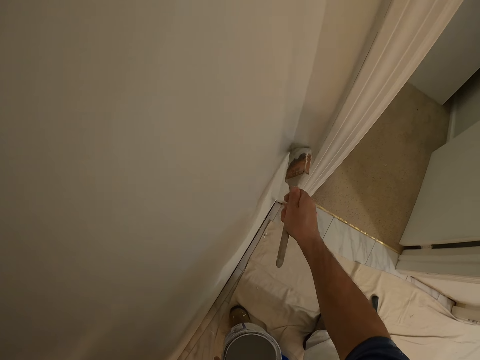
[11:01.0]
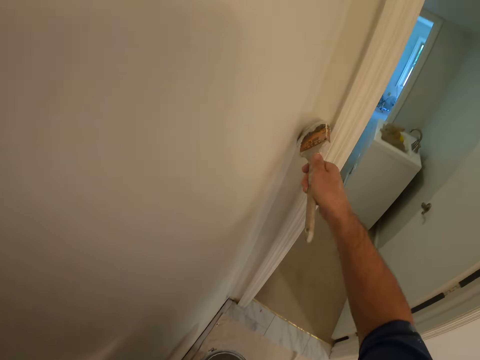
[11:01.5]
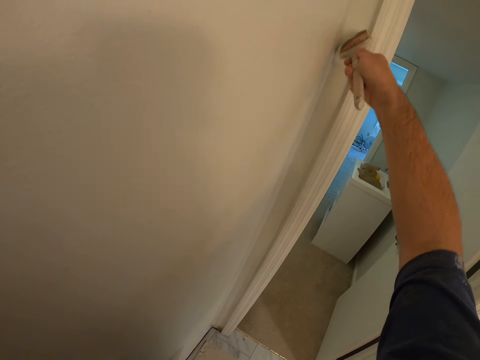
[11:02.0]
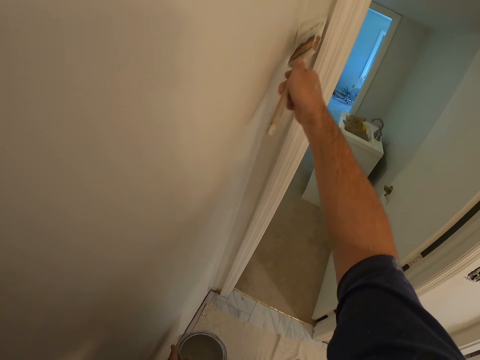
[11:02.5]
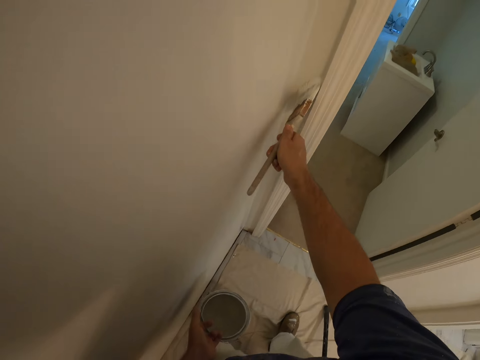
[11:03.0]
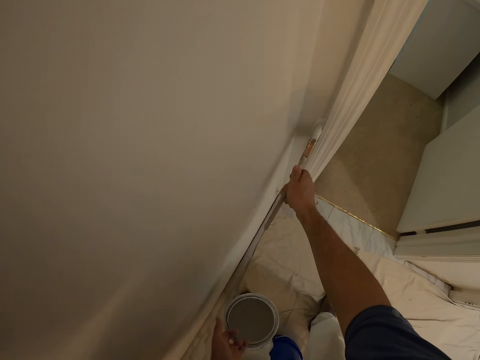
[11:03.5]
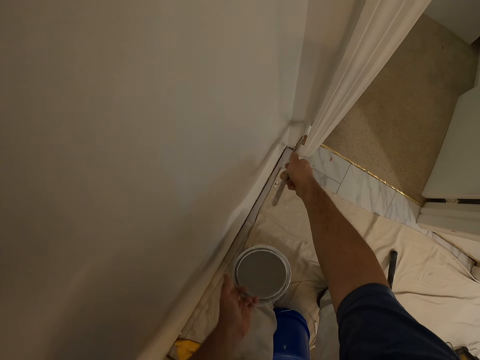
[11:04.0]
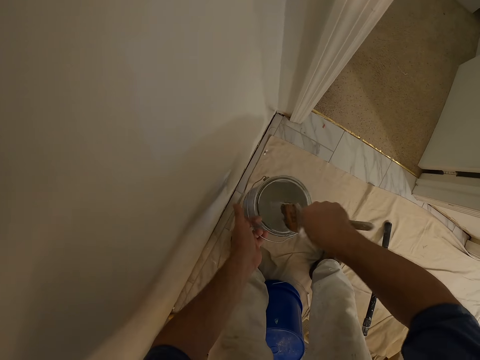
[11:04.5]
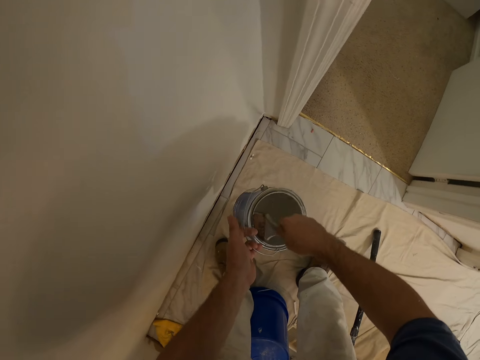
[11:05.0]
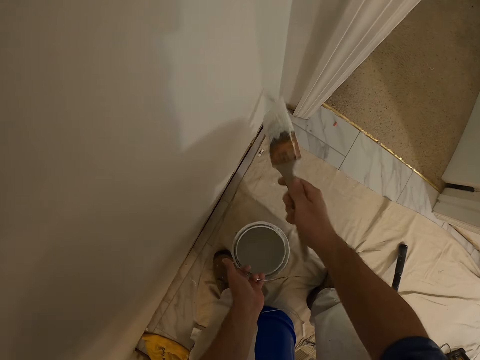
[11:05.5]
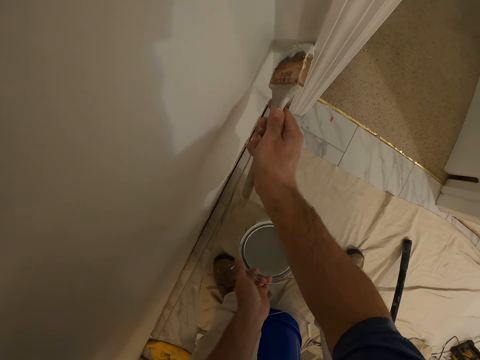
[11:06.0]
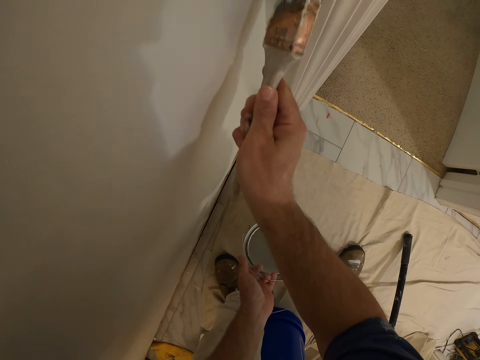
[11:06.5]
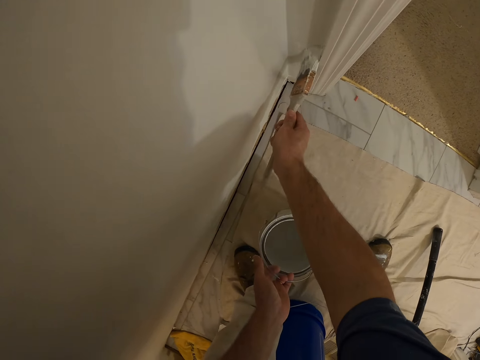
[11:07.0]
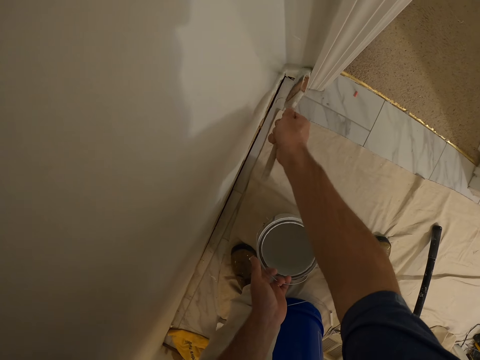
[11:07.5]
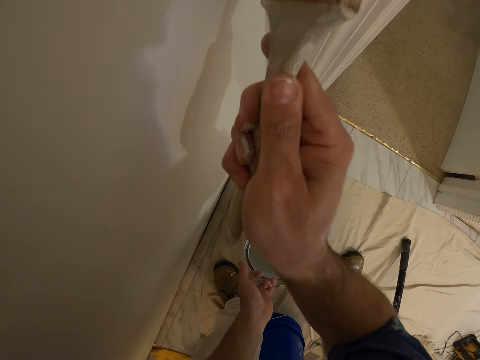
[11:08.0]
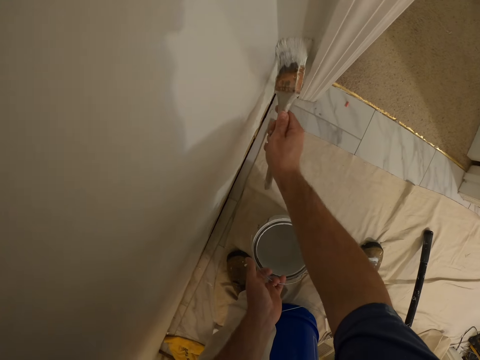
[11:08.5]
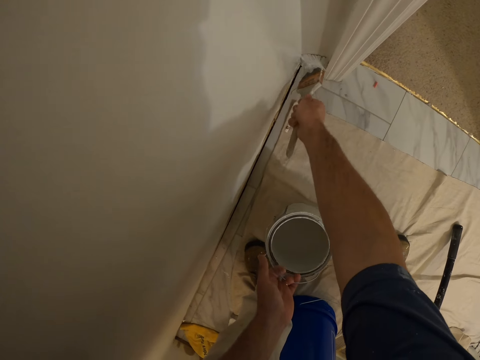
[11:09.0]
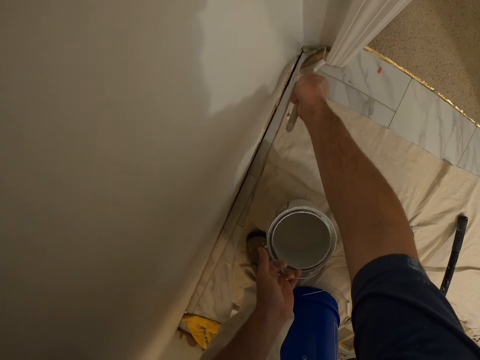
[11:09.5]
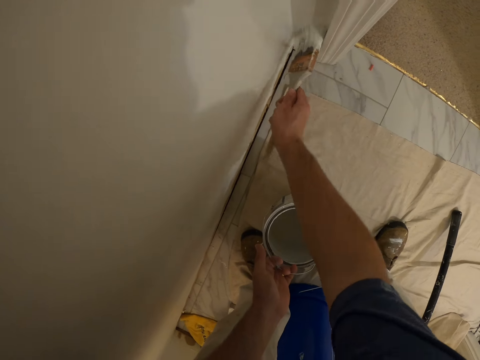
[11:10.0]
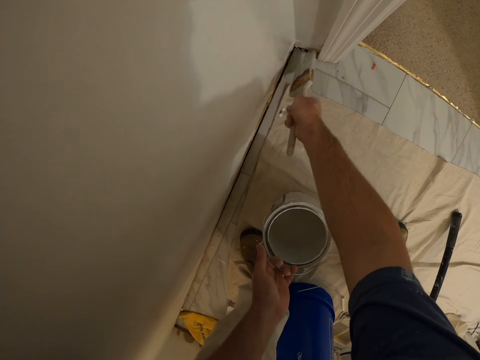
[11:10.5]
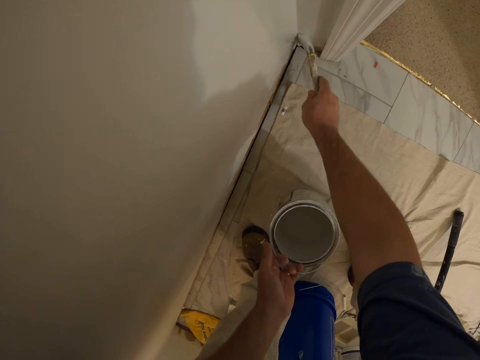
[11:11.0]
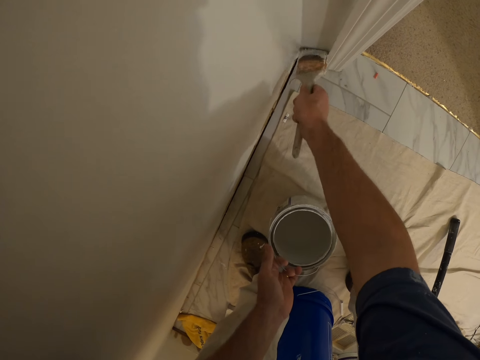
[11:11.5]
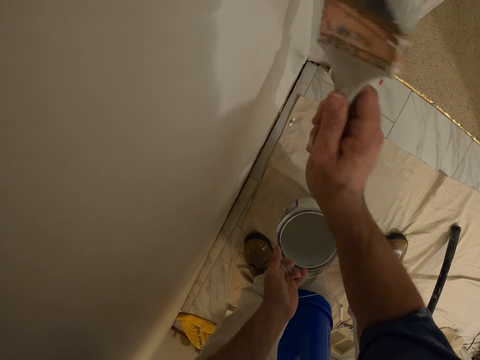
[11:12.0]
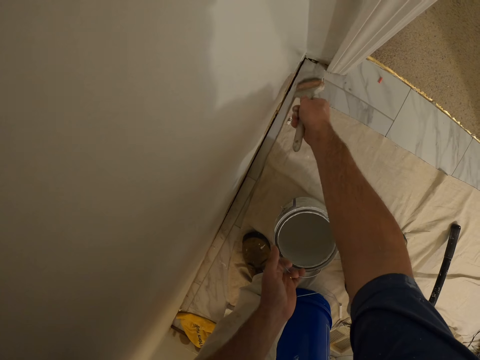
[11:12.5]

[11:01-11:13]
The camera wearer gets more paint from the paint container. They paint the wall with the paint brush.

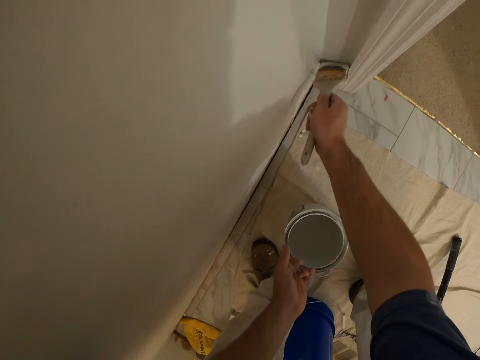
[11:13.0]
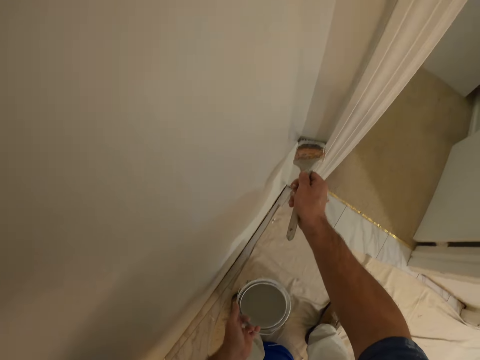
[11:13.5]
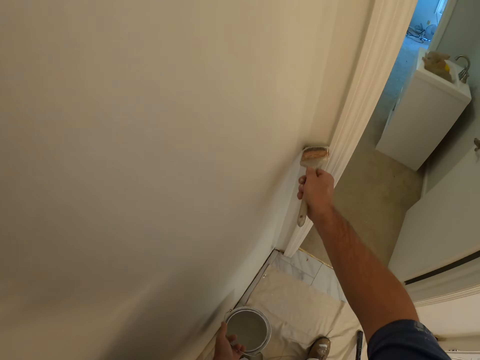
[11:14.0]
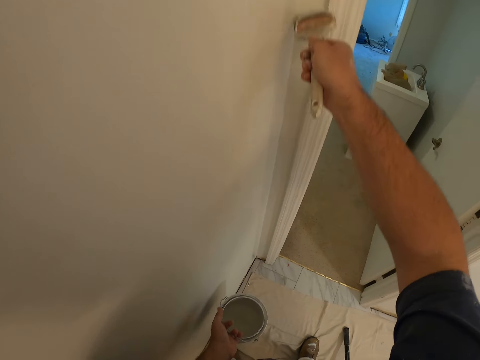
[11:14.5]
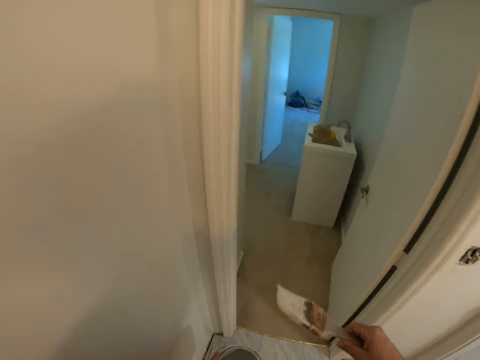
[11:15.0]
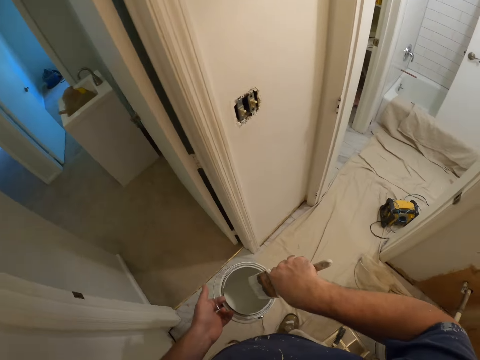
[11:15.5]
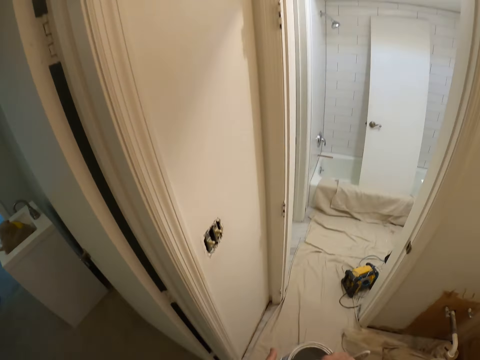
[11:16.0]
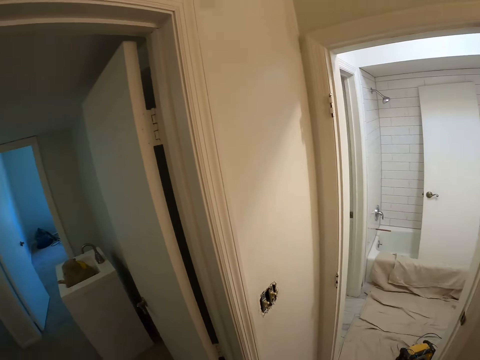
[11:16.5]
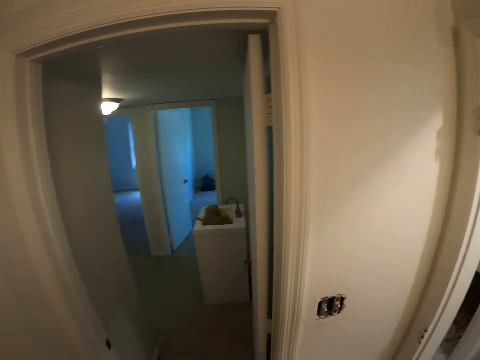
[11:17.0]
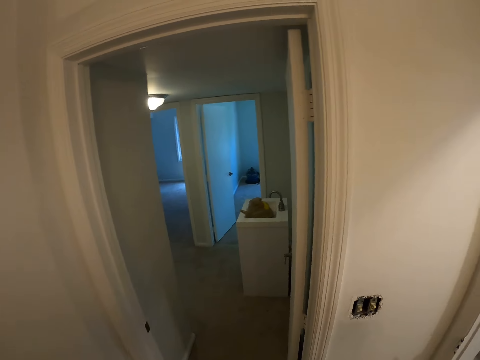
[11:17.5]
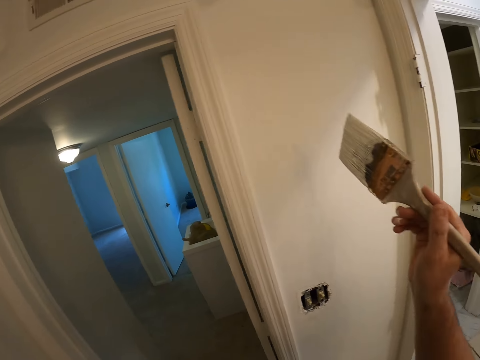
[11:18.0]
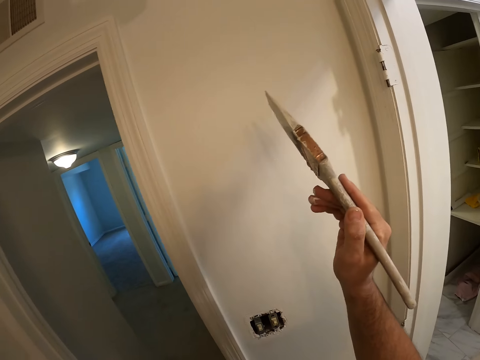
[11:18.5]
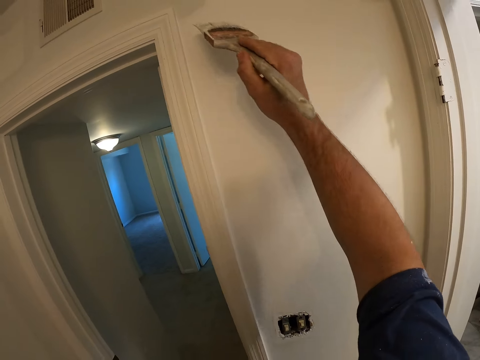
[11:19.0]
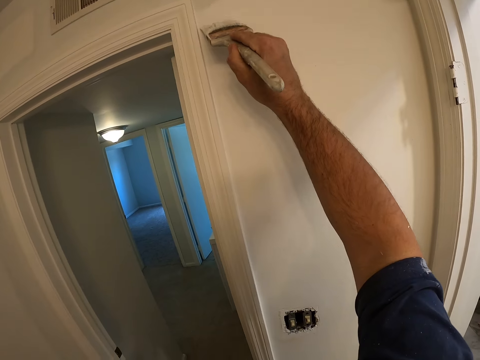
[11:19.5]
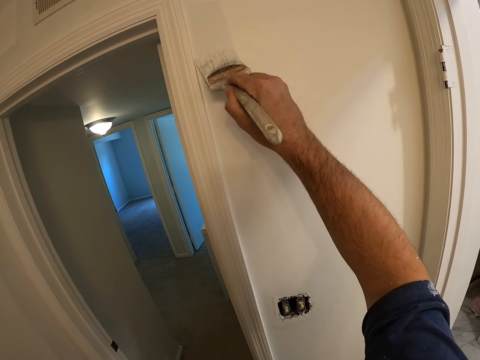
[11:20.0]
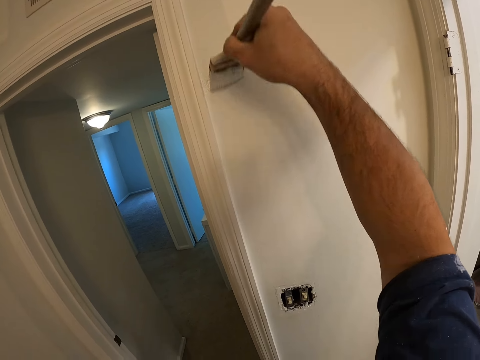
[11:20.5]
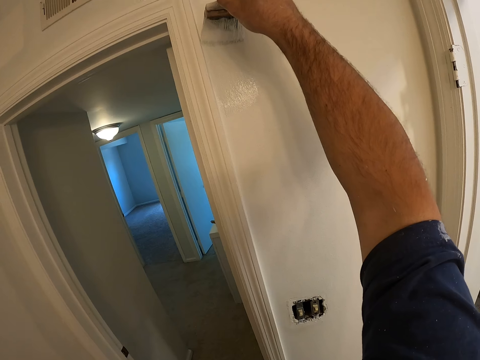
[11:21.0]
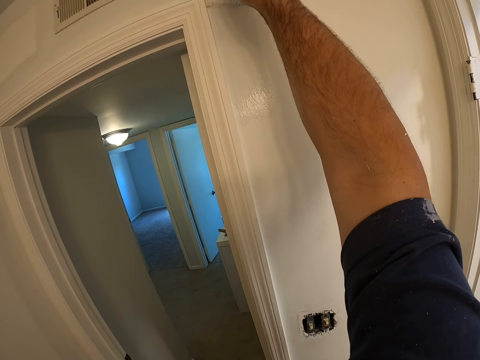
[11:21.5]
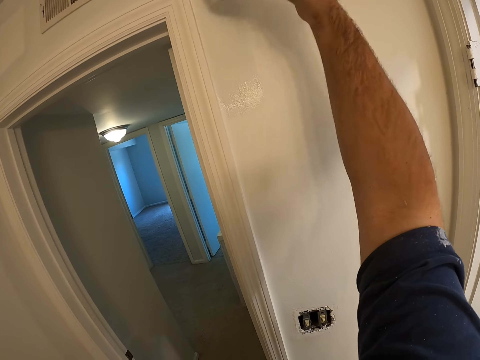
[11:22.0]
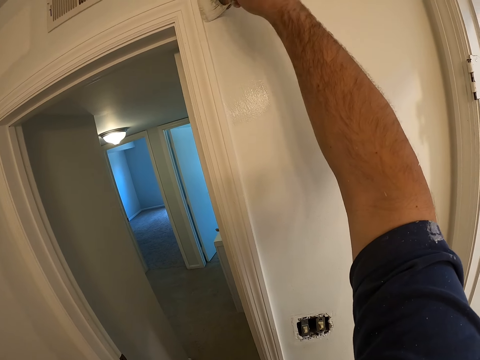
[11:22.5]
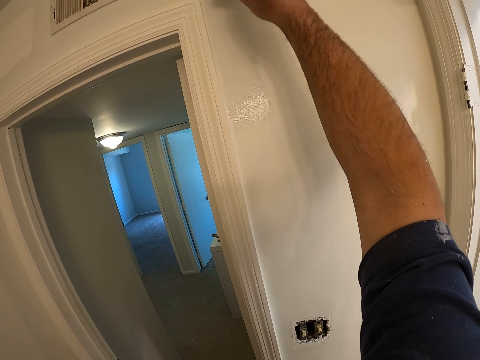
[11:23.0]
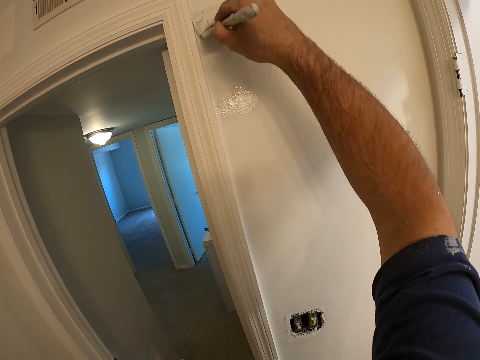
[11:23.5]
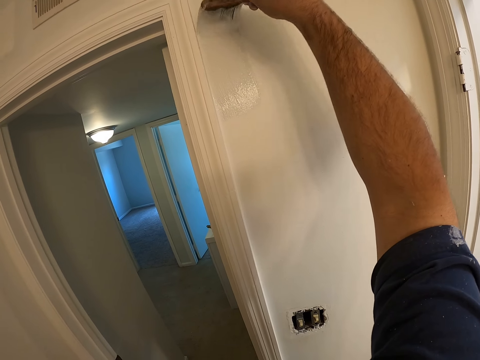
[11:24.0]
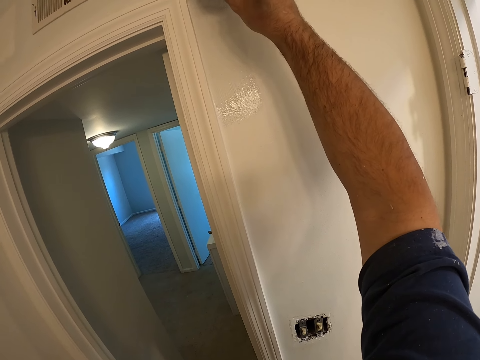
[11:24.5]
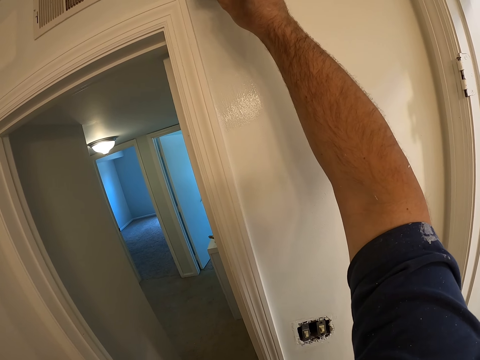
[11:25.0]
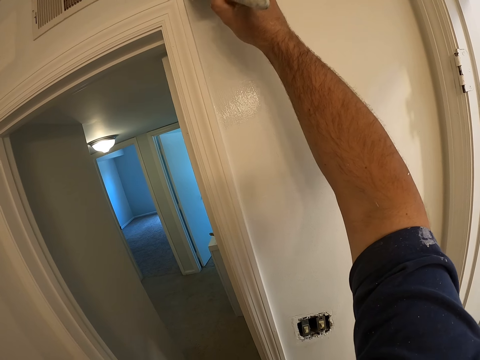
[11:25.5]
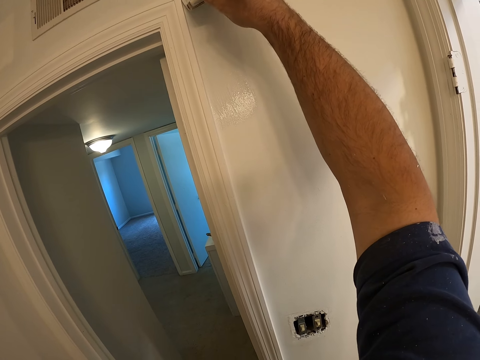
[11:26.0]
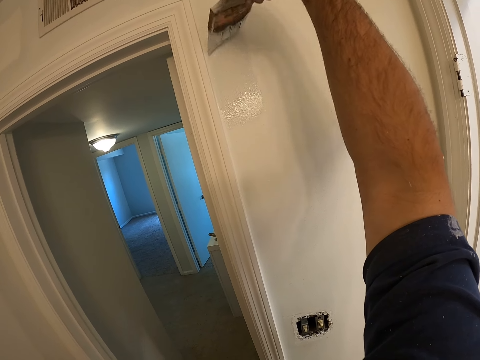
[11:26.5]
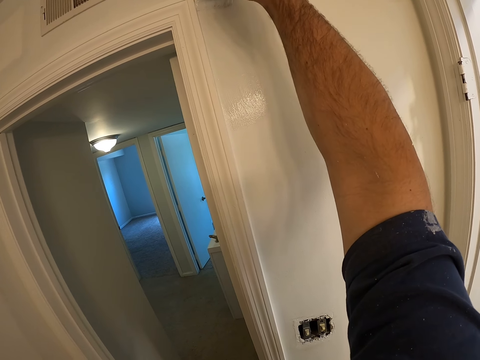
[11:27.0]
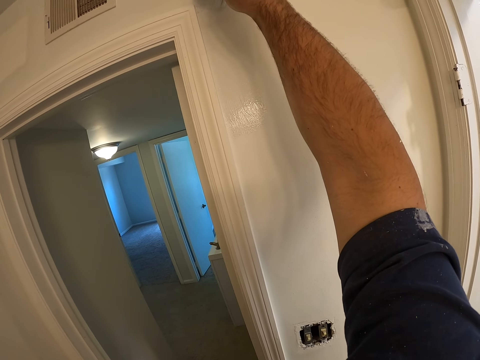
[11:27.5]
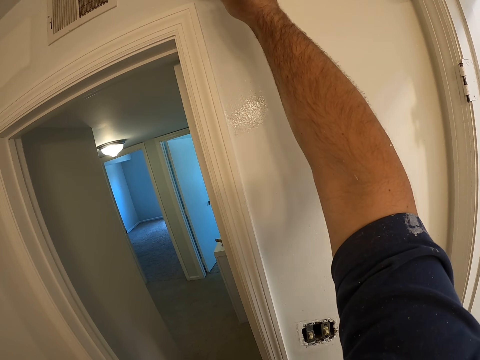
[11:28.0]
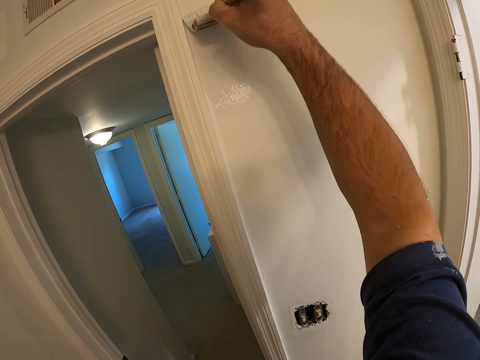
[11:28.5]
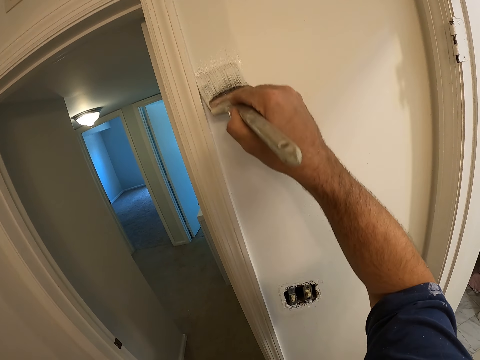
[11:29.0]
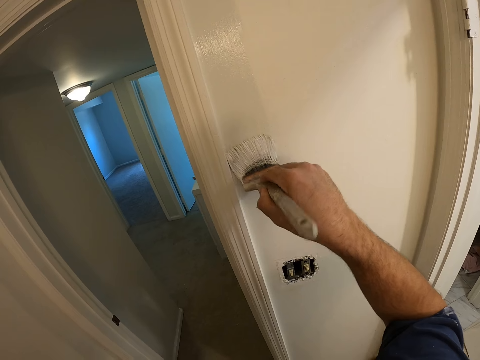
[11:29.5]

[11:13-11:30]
The camera wearer gets more paint from the paint container. They look around the room. They paint the wall with the paint brush.
